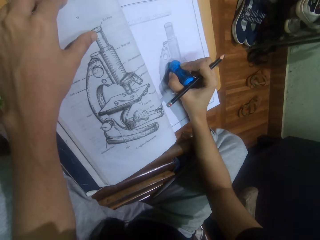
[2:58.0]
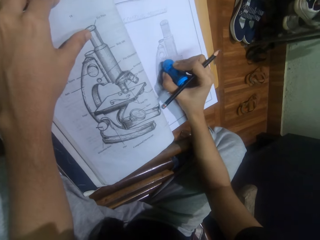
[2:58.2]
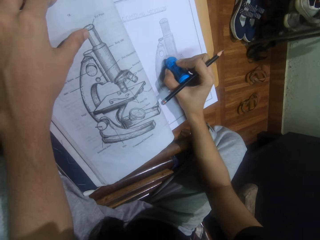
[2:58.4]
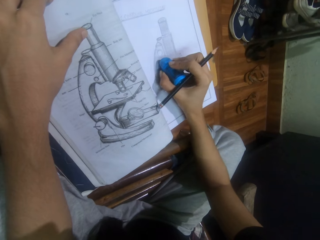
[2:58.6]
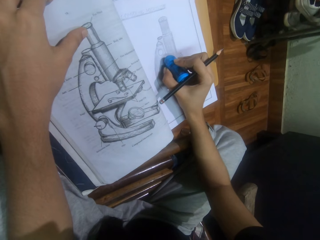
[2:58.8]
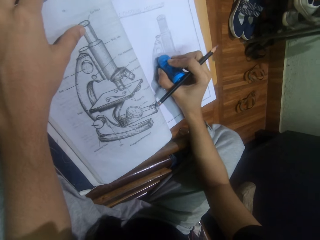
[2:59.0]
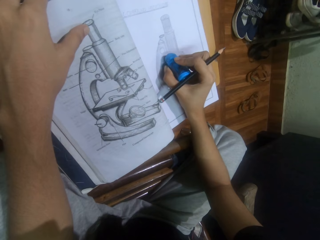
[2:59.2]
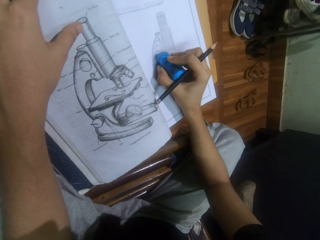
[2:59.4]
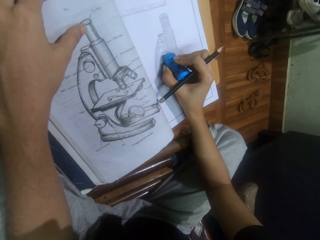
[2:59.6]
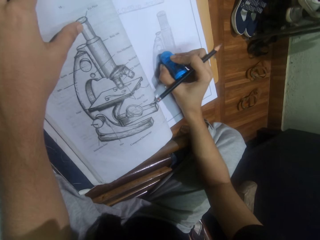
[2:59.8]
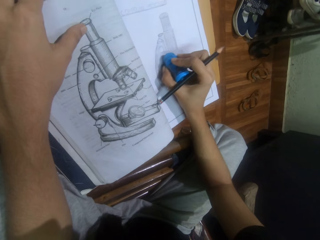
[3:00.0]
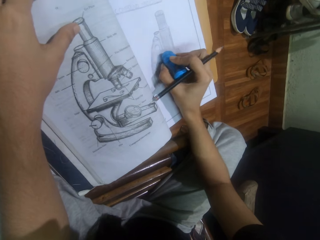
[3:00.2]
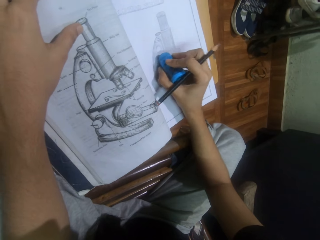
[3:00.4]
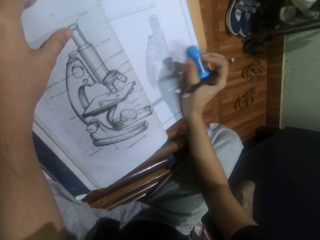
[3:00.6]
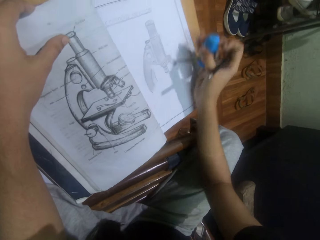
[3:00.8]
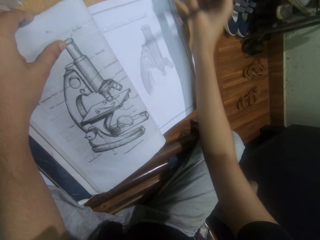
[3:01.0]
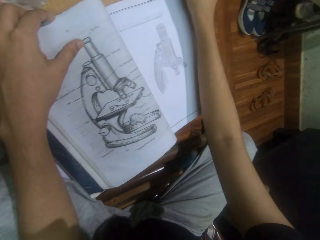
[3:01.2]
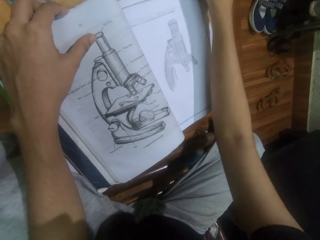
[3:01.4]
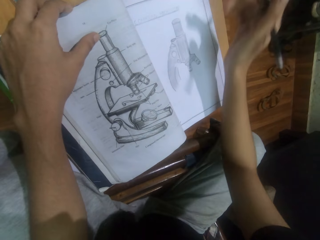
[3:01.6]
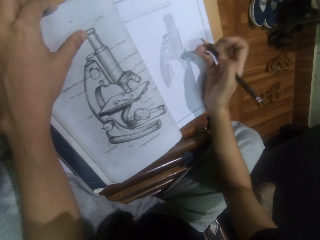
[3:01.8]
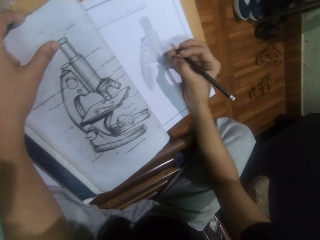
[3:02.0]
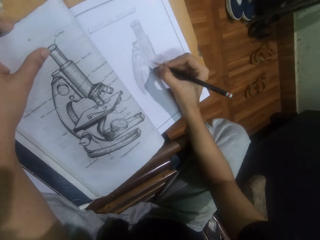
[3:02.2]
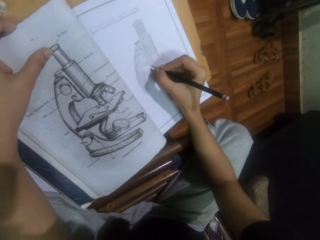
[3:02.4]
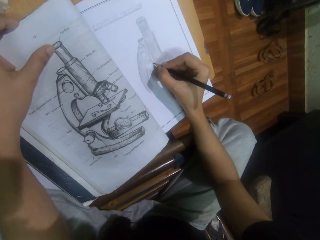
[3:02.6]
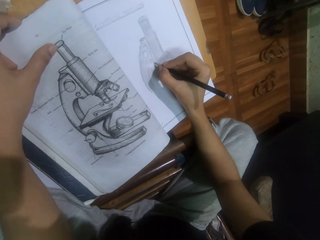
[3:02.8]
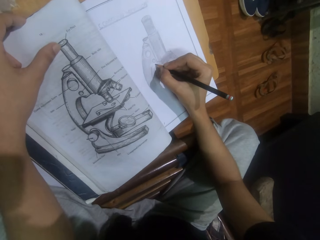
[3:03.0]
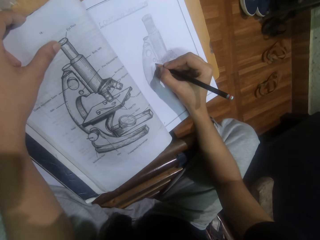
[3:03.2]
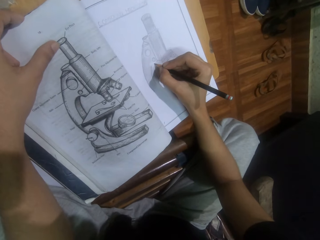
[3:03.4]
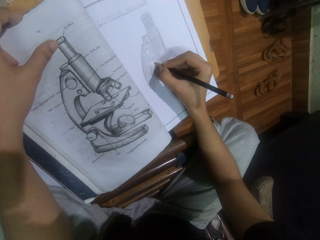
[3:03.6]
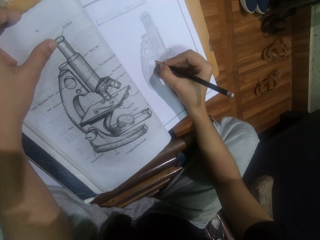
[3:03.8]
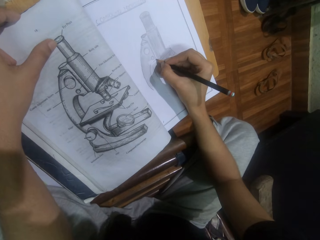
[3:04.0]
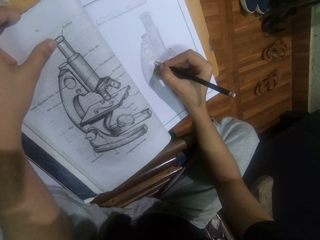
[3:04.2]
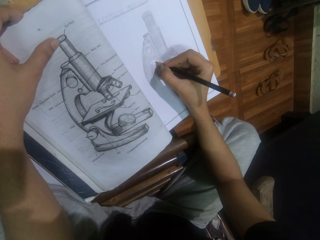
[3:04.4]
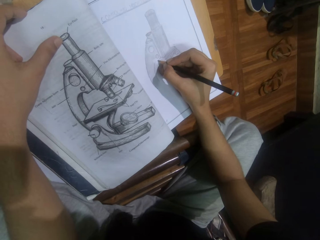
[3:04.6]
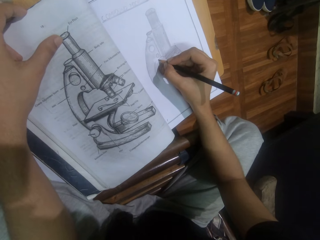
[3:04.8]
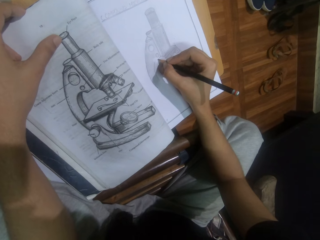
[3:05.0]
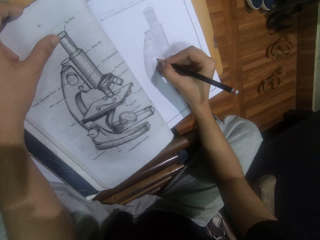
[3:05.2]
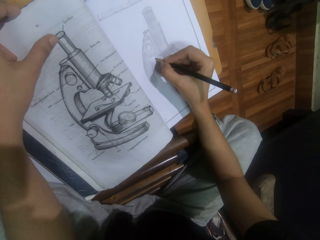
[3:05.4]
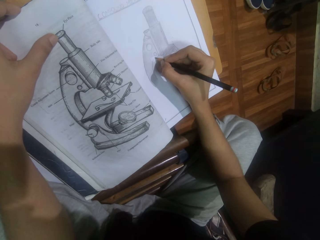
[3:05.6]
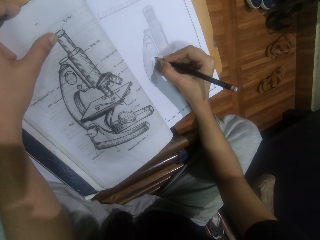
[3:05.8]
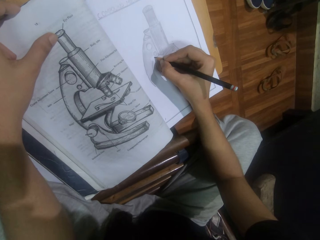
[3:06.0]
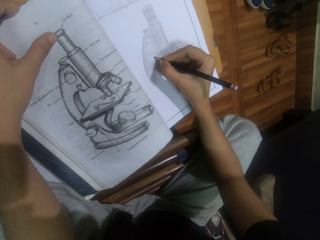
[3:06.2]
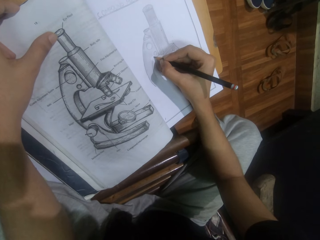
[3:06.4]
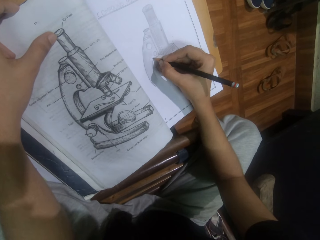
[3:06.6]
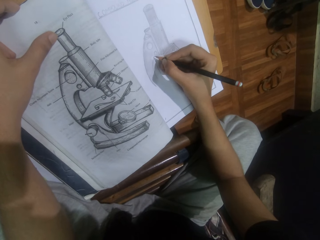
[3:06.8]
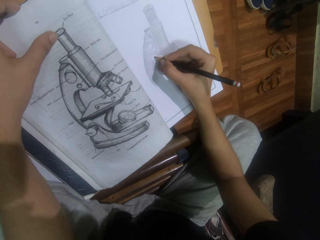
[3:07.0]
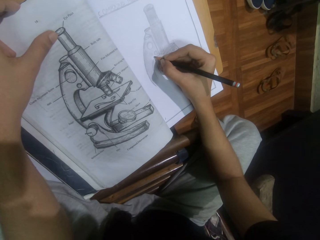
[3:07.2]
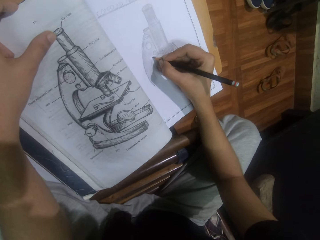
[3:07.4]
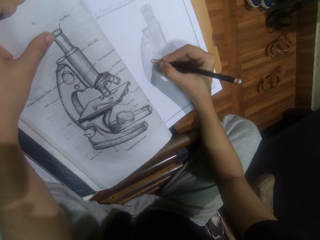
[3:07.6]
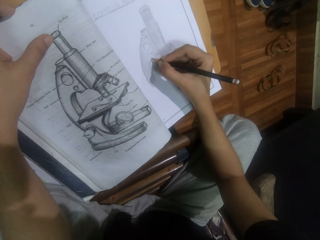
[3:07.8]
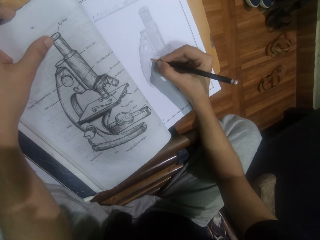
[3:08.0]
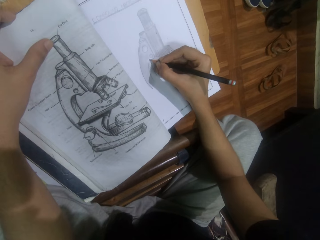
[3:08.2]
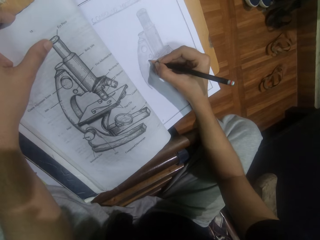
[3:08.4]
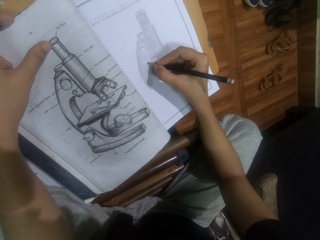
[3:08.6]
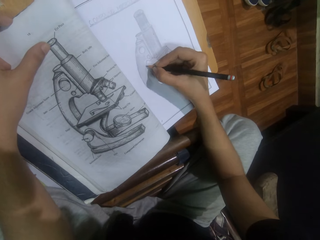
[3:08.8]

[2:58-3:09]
The camera wearer rubs the drawing with the eraser. They put the eraser on the stool. They draw on the book.

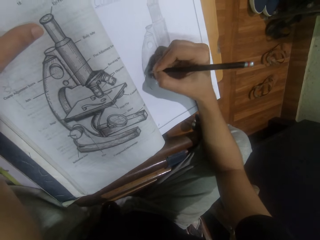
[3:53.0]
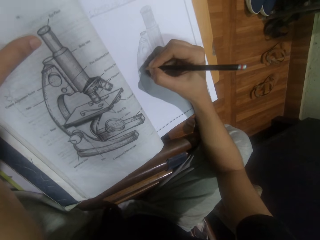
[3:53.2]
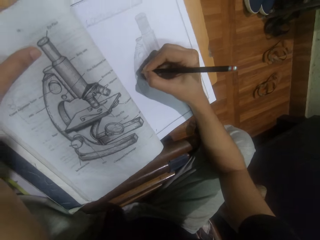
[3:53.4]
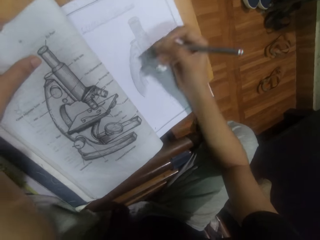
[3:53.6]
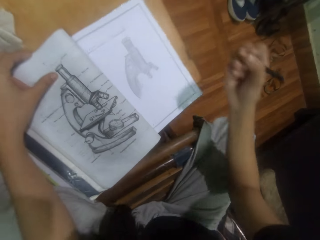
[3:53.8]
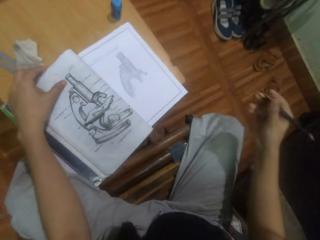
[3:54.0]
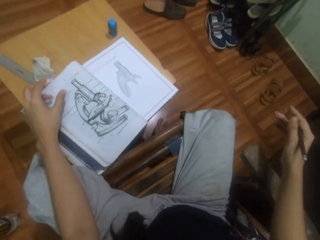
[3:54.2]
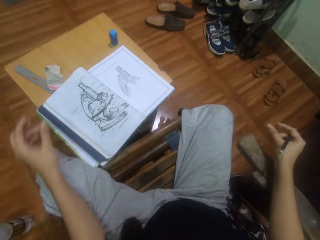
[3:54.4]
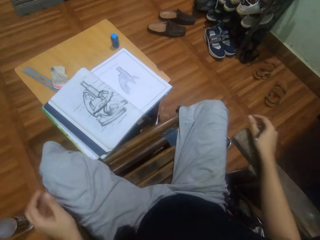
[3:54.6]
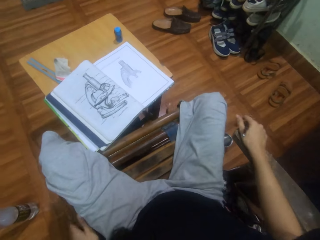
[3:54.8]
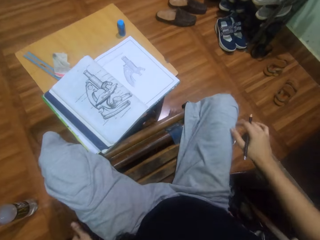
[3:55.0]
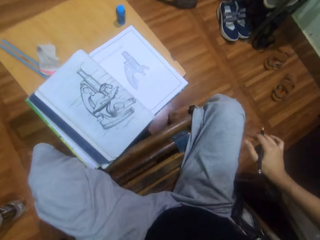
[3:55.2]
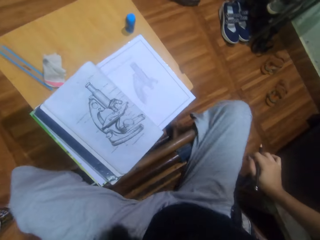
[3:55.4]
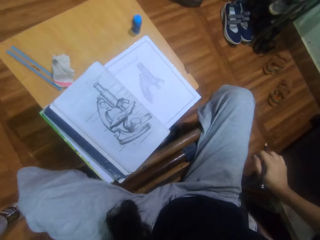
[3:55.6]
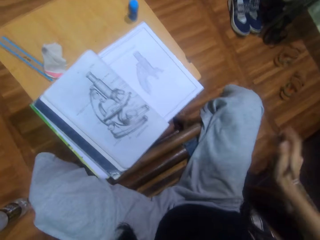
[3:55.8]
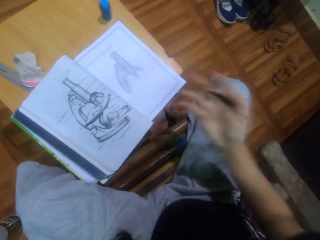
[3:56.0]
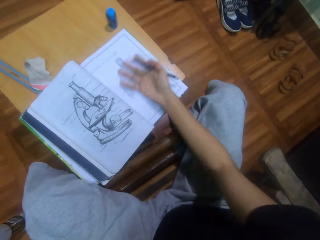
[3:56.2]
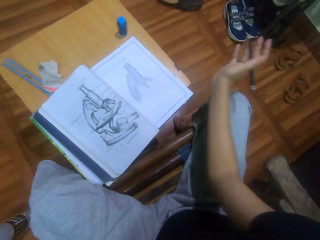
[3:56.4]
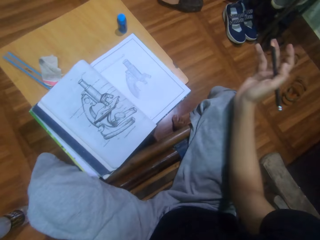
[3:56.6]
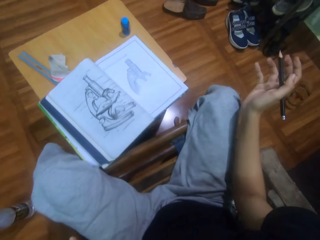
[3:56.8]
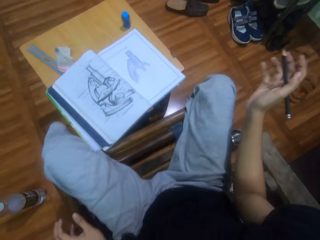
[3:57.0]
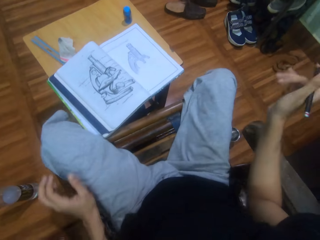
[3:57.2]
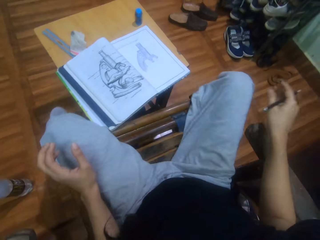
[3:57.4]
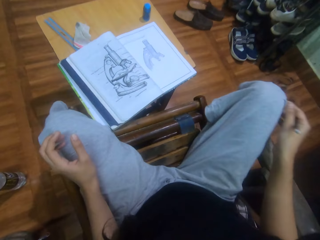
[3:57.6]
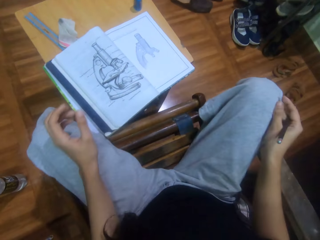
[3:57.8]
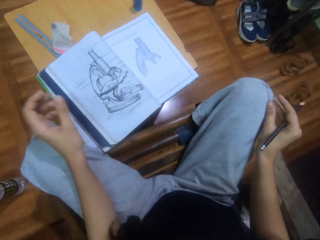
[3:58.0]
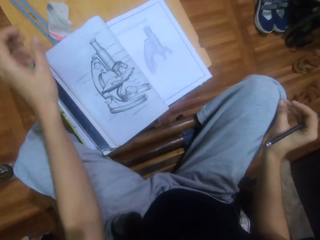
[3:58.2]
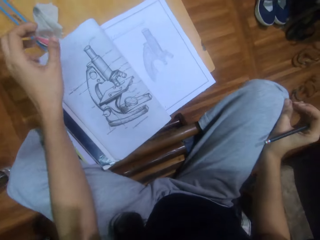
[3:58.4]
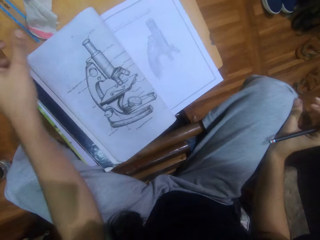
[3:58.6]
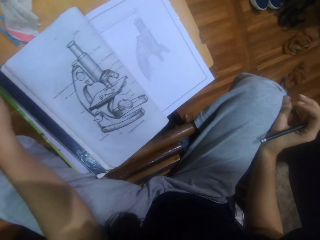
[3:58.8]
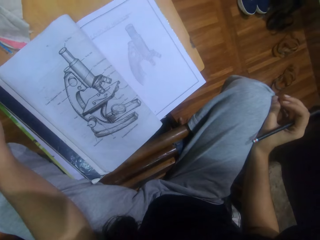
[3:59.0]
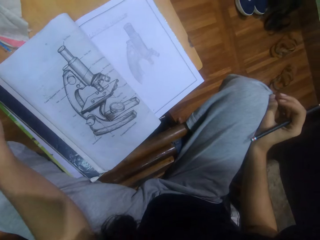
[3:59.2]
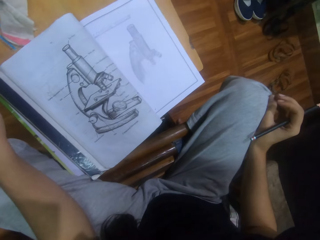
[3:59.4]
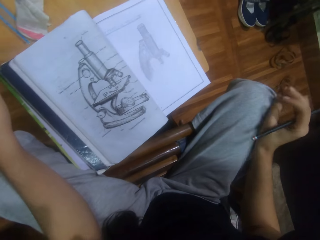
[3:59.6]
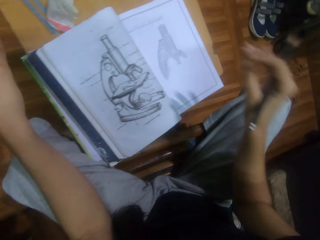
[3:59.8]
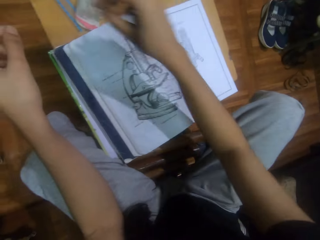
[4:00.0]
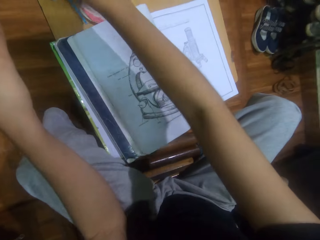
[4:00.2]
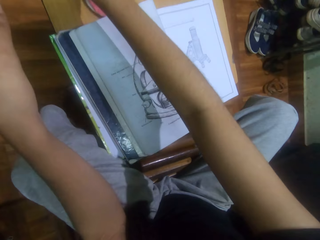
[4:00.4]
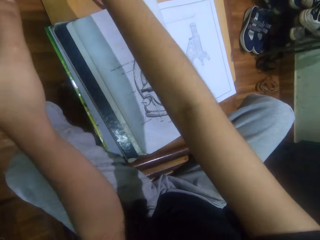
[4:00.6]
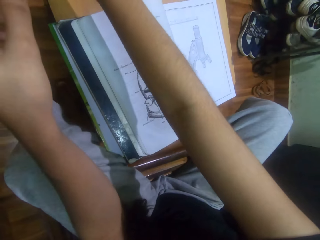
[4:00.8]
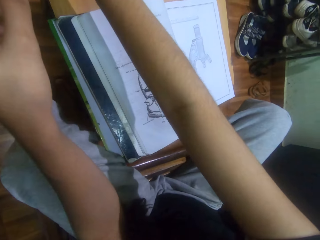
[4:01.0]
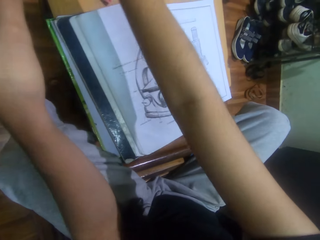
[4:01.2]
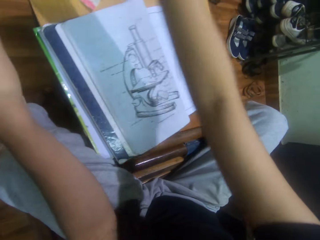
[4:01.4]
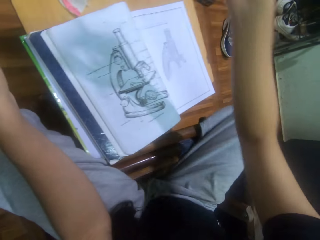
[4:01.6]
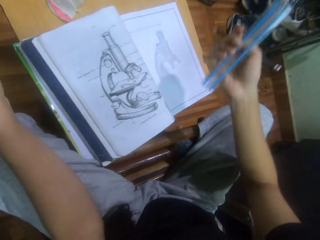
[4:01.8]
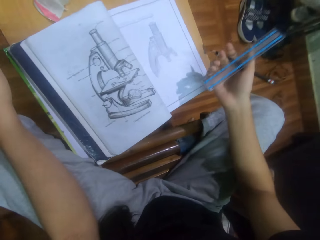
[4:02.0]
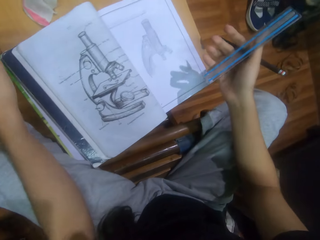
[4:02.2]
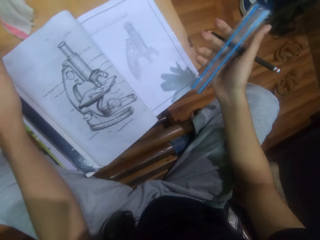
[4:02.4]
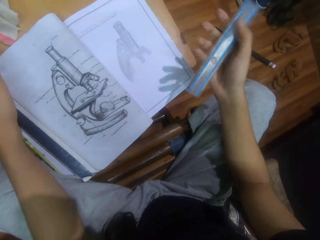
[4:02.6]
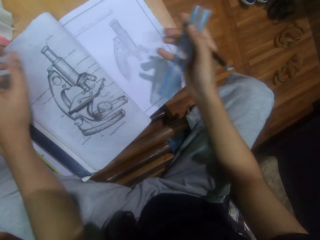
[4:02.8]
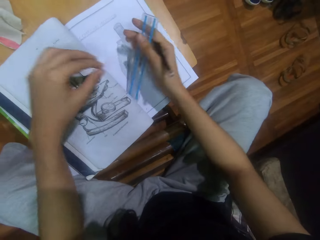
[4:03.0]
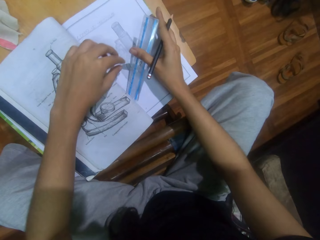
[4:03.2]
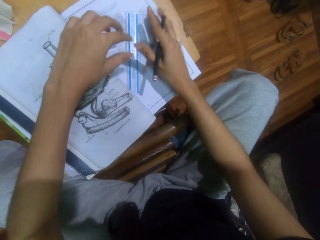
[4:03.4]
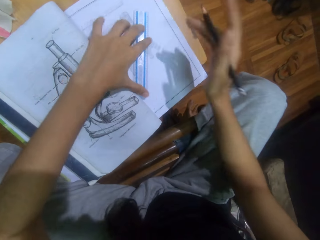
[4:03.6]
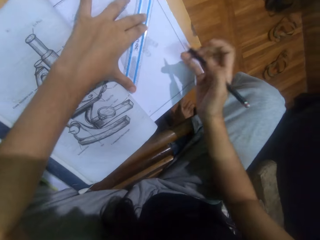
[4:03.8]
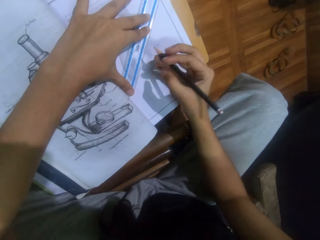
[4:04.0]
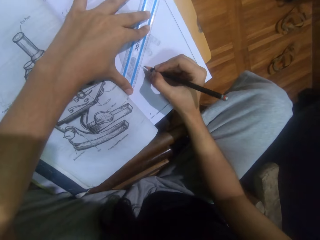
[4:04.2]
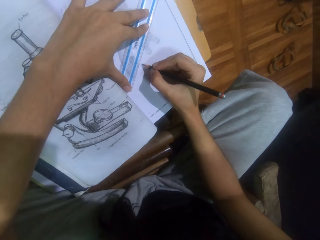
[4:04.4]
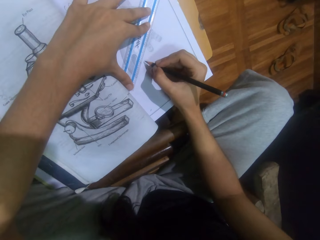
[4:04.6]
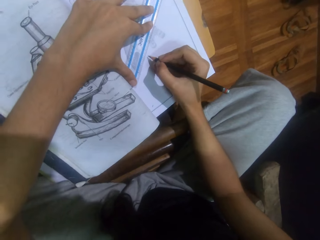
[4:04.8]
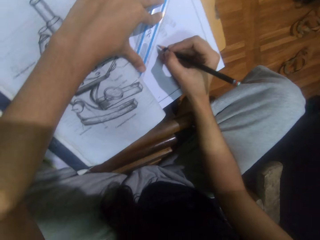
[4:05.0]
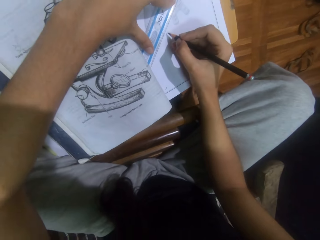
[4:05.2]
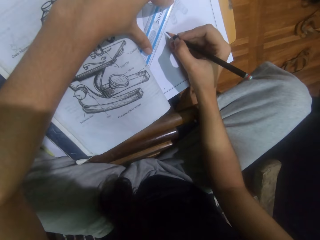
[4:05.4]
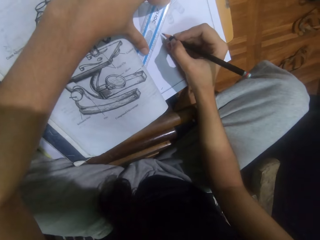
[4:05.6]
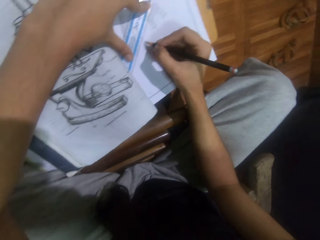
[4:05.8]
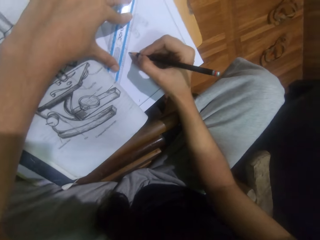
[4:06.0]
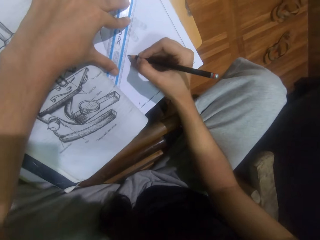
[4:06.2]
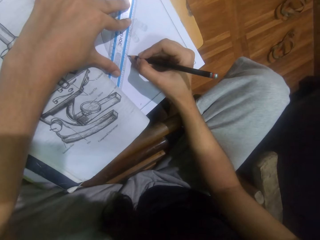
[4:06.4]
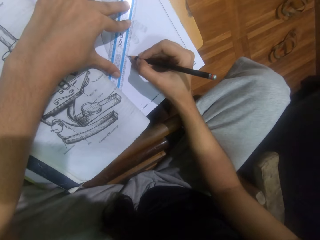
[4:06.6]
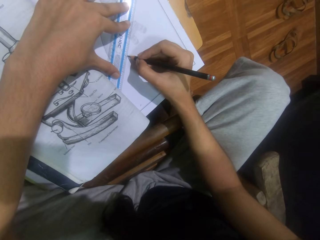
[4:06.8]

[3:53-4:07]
The camera wearer stares at the drawing. She moves her body. She cleans a book. She picks up a ruler from the stool. She stares at the drawing. She puts the ruler on the book. She draws on the book.
